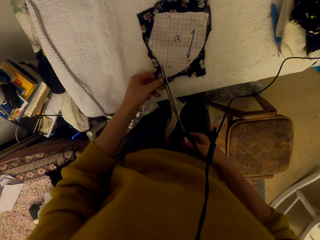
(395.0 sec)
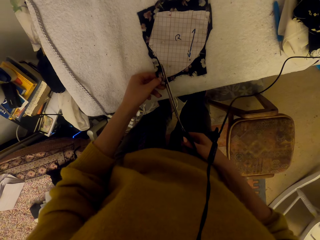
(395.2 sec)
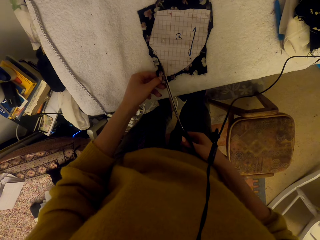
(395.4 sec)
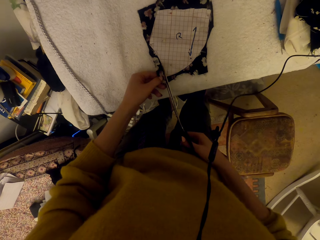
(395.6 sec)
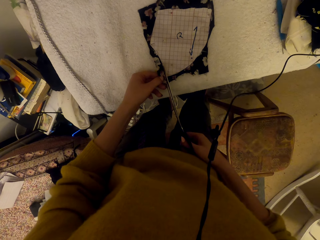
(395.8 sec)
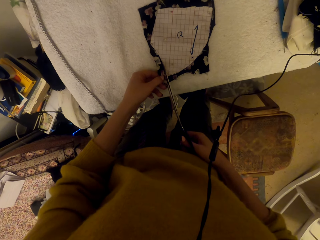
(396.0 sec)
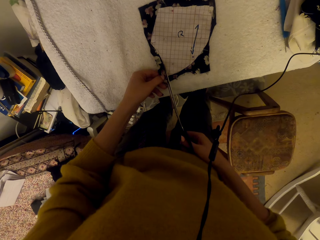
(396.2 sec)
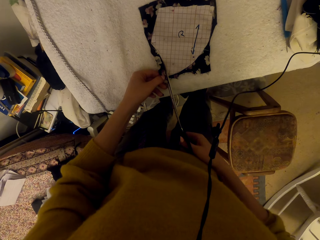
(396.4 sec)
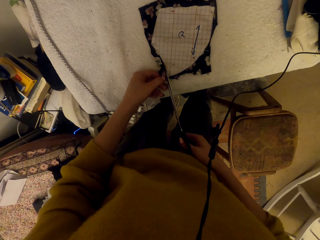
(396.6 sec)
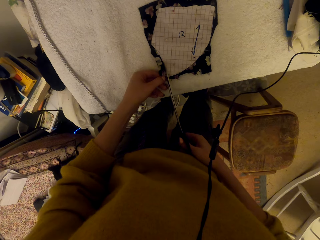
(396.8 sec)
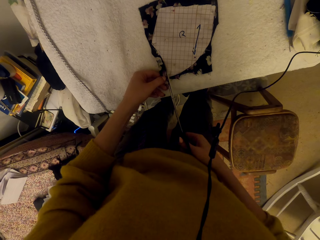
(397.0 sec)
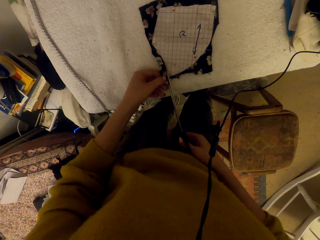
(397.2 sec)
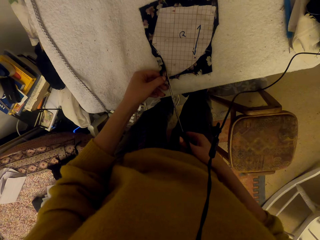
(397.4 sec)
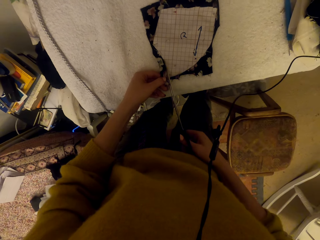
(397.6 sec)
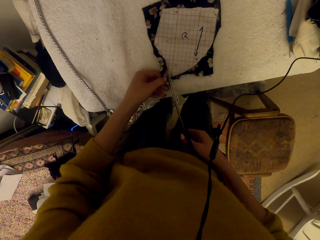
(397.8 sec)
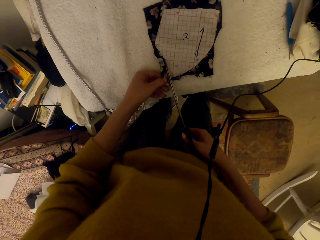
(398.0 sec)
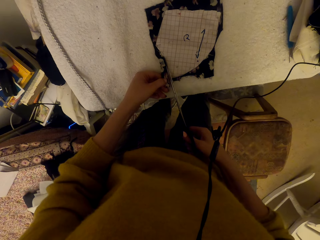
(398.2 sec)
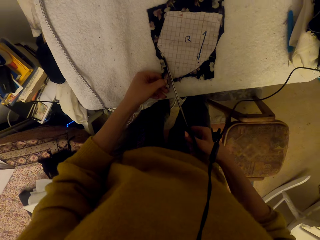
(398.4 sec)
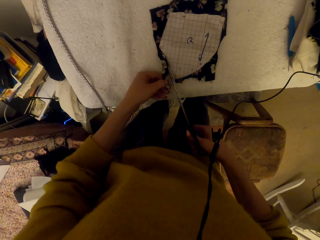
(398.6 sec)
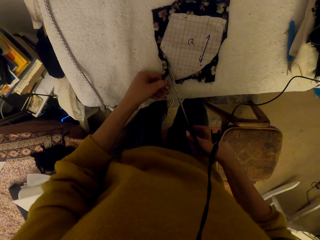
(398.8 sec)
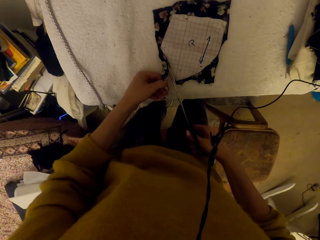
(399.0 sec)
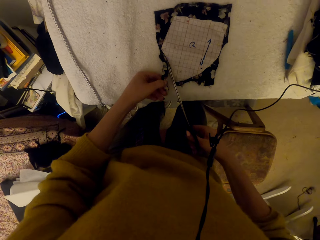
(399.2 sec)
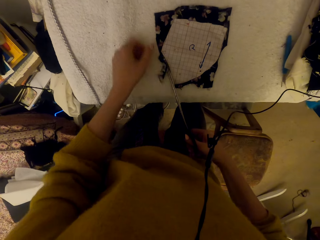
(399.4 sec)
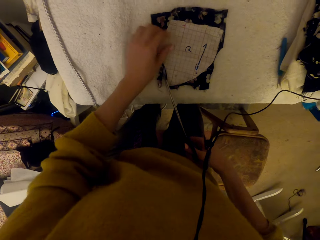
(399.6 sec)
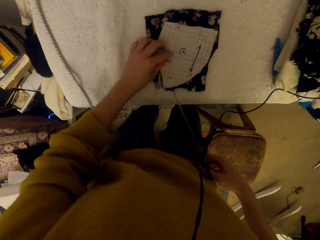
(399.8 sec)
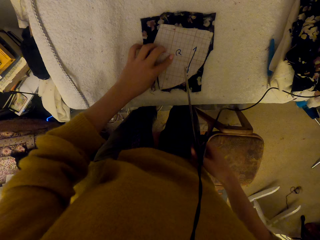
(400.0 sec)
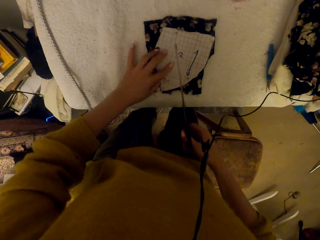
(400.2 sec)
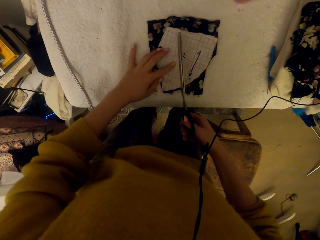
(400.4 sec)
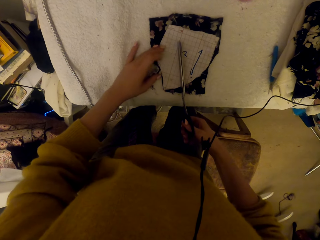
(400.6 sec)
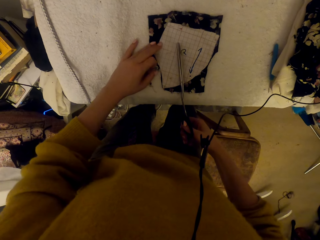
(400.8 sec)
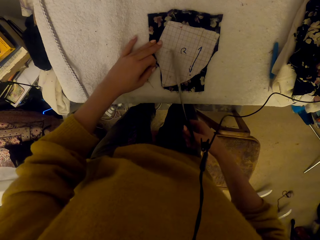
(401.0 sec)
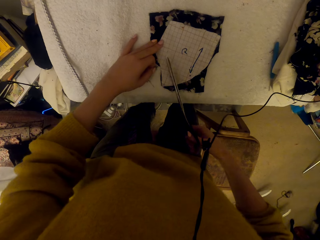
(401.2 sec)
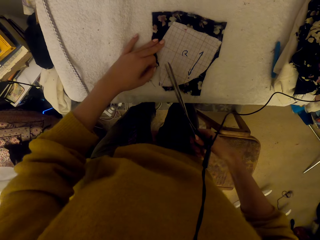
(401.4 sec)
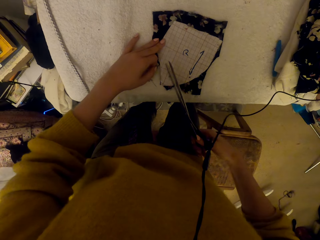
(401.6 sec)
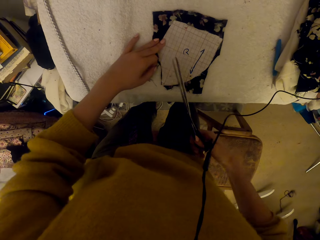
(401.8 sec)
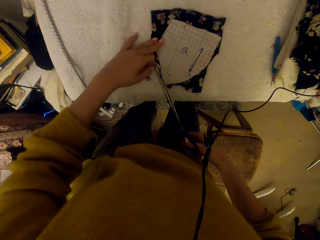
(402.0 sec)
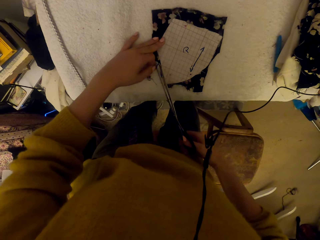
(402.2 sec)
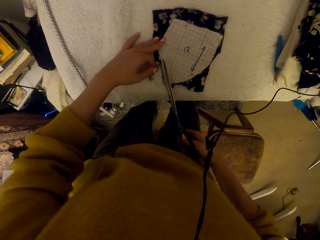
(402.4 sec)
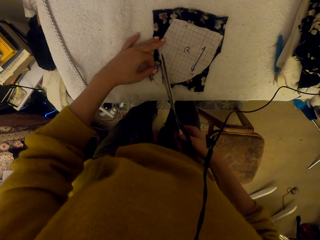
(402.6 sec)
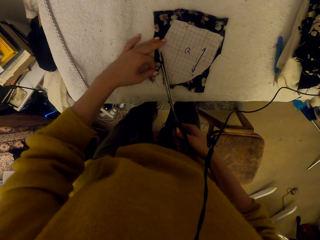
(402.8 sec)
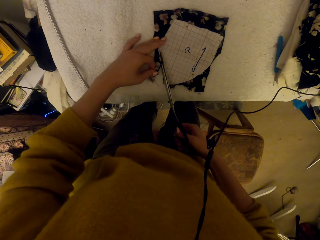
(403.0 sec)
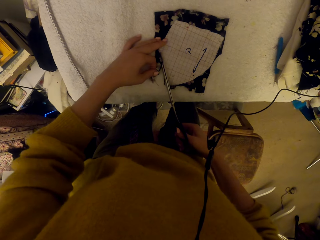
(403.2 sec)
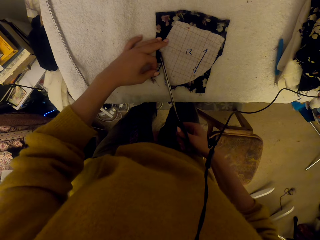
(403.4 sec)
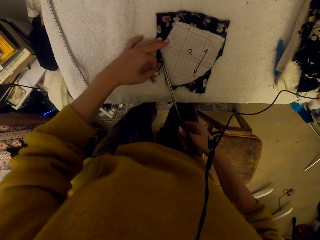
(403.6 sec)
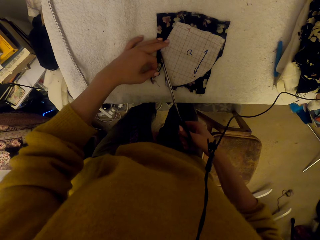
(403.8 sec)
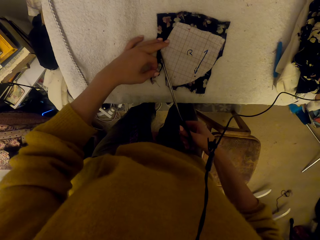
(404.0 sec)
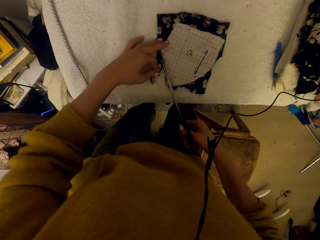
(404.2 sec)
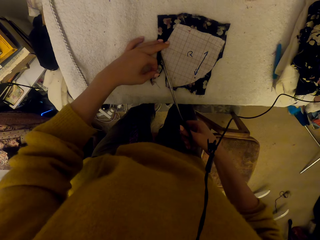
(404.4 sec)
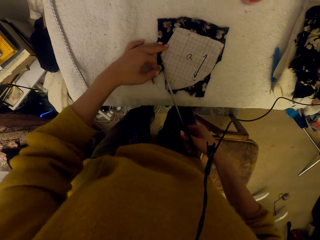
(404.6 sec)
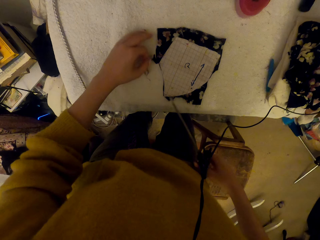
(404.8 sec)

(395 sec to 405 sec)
The camera wearer cuts the pinned cloth material piece using the scissors. They adjust the pinned cloth material piece. They cut the pinned cloth material piece using the scissors.

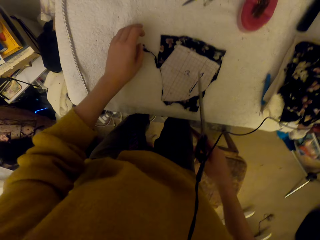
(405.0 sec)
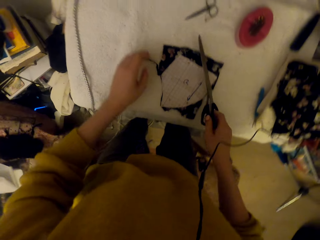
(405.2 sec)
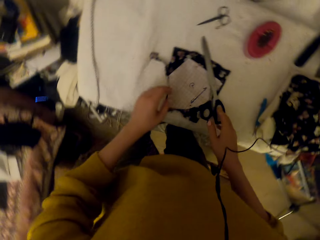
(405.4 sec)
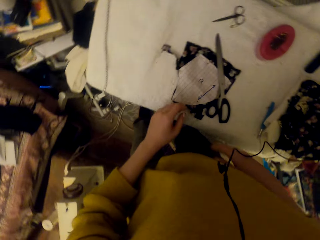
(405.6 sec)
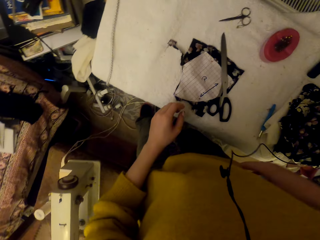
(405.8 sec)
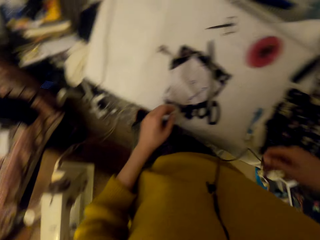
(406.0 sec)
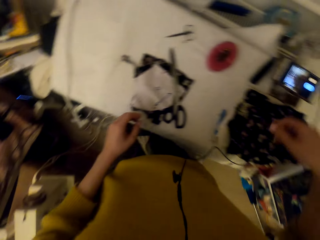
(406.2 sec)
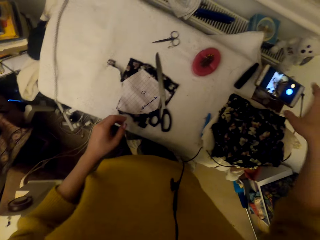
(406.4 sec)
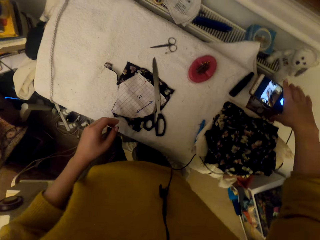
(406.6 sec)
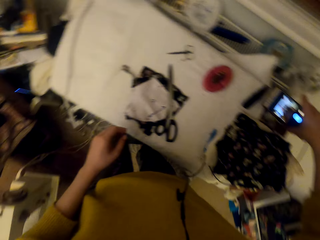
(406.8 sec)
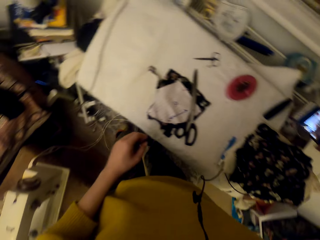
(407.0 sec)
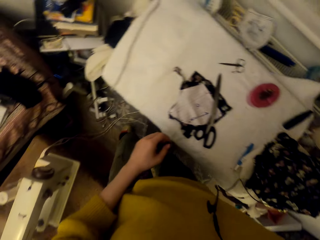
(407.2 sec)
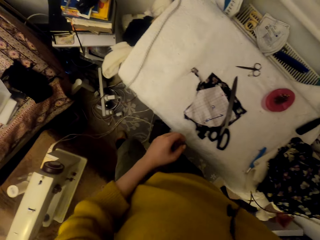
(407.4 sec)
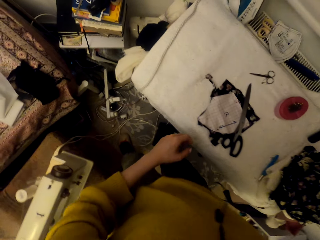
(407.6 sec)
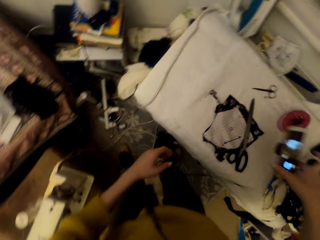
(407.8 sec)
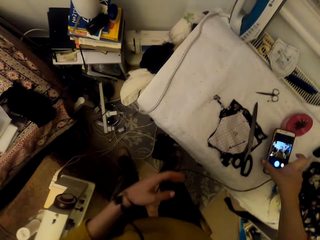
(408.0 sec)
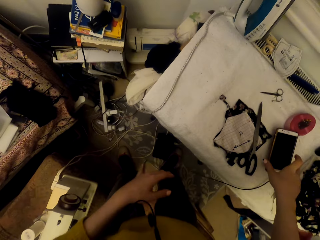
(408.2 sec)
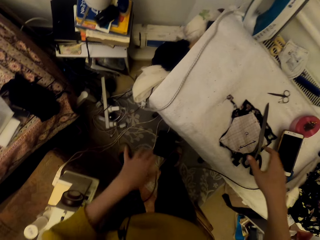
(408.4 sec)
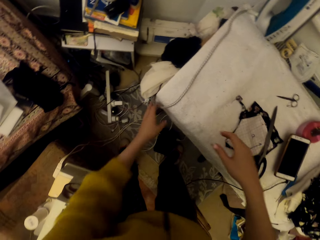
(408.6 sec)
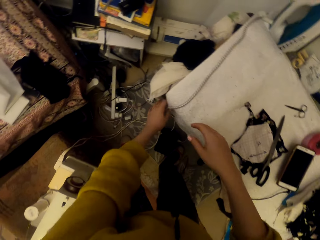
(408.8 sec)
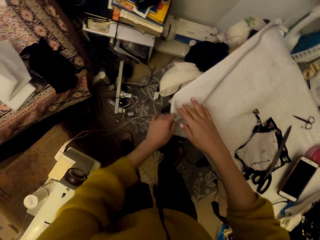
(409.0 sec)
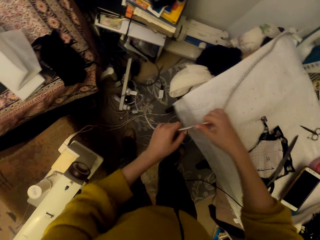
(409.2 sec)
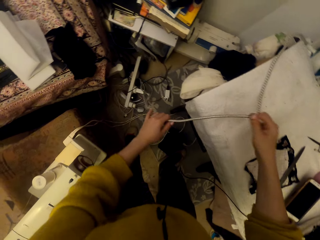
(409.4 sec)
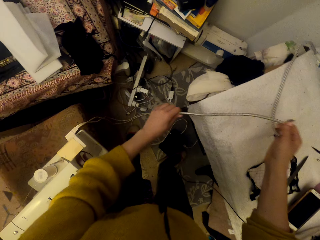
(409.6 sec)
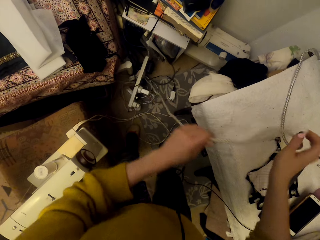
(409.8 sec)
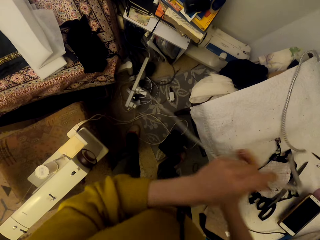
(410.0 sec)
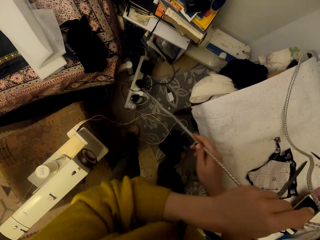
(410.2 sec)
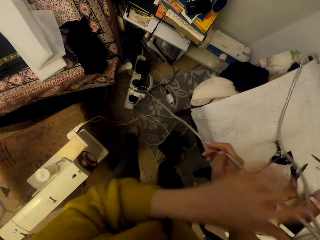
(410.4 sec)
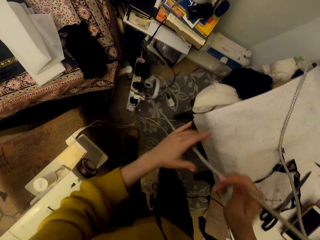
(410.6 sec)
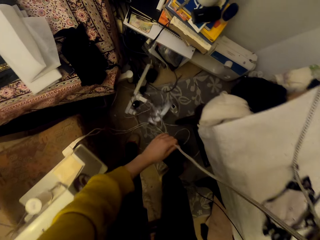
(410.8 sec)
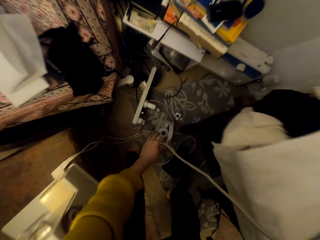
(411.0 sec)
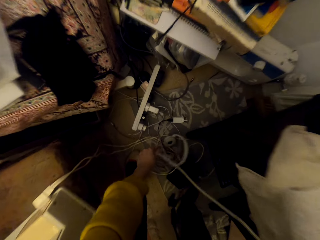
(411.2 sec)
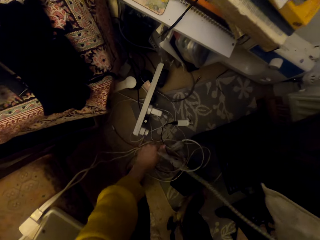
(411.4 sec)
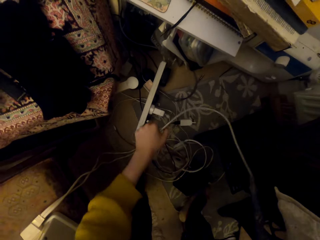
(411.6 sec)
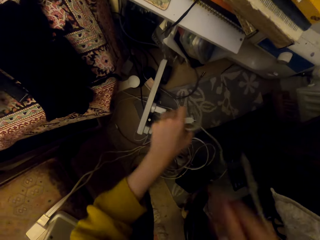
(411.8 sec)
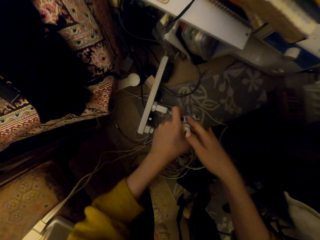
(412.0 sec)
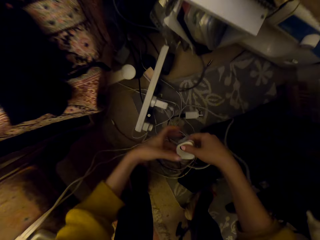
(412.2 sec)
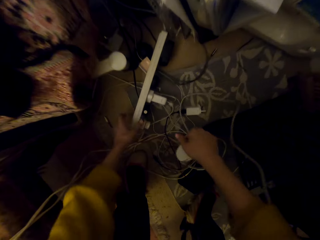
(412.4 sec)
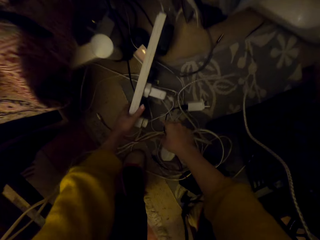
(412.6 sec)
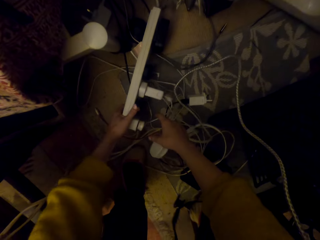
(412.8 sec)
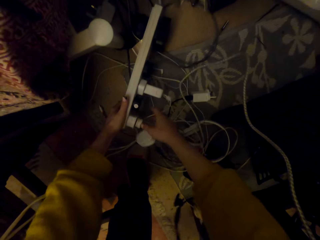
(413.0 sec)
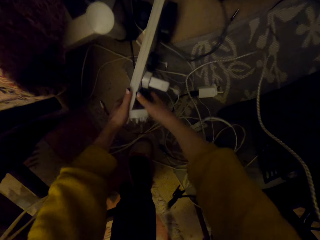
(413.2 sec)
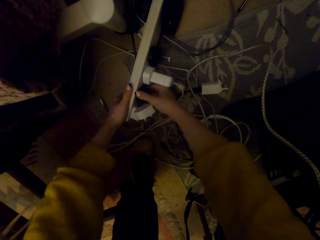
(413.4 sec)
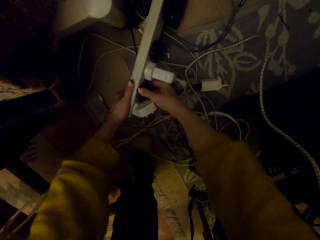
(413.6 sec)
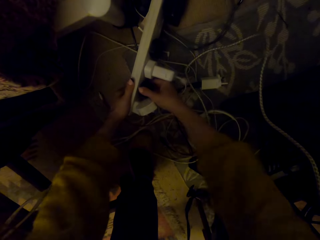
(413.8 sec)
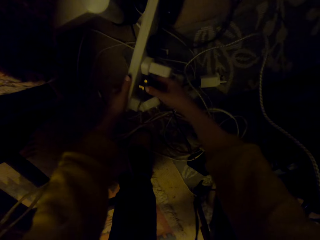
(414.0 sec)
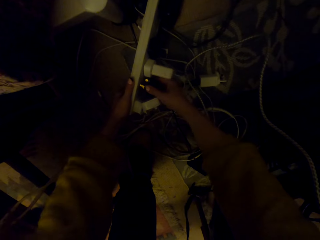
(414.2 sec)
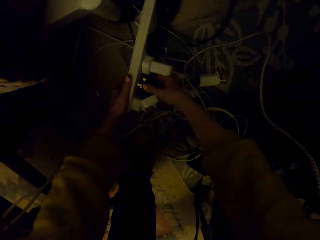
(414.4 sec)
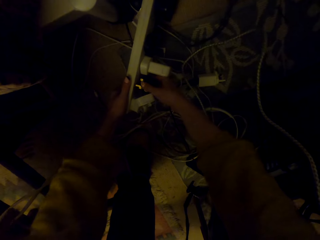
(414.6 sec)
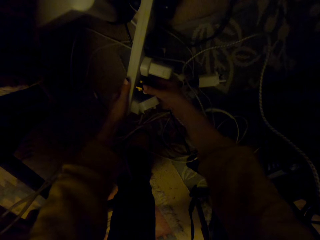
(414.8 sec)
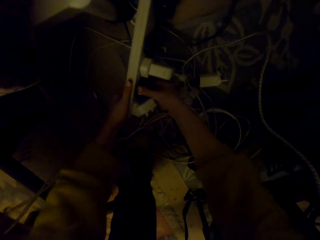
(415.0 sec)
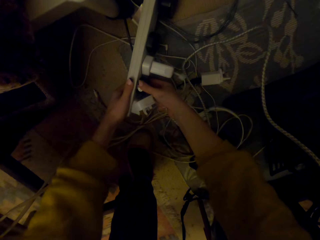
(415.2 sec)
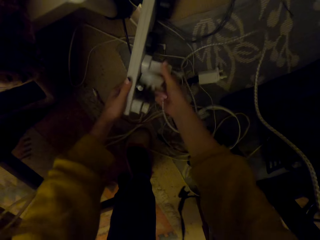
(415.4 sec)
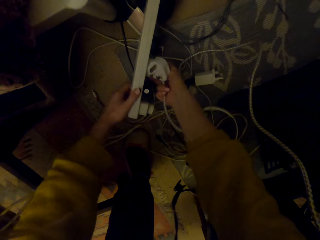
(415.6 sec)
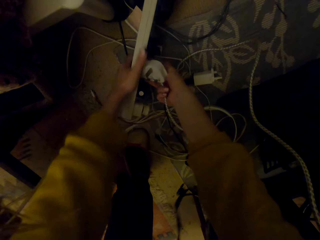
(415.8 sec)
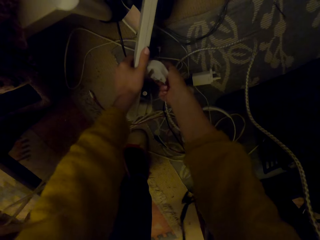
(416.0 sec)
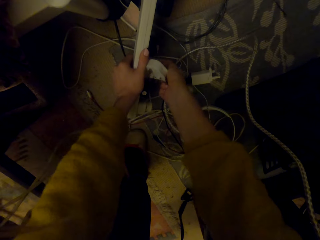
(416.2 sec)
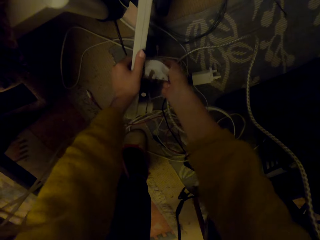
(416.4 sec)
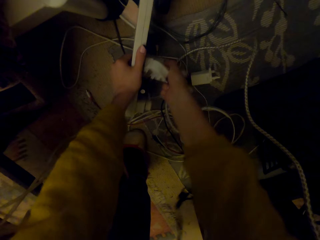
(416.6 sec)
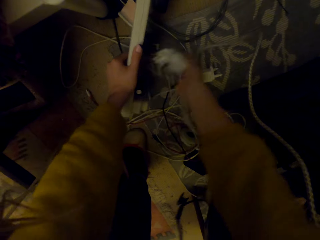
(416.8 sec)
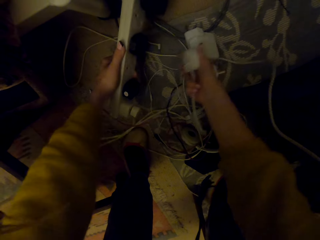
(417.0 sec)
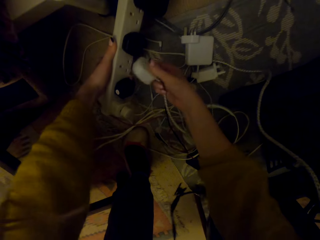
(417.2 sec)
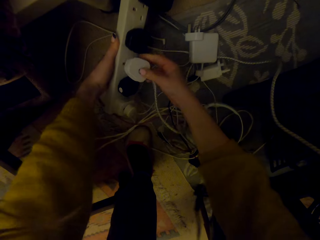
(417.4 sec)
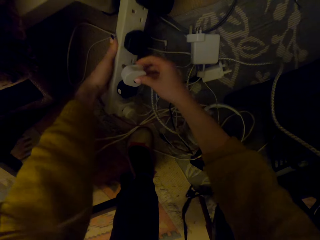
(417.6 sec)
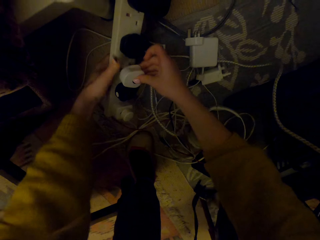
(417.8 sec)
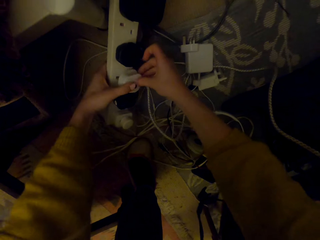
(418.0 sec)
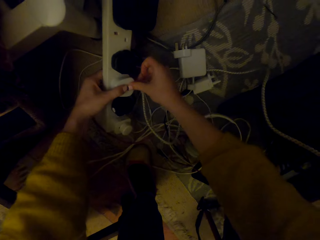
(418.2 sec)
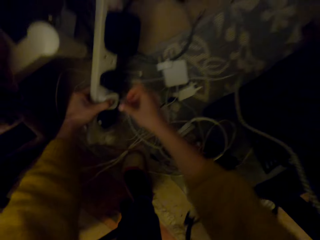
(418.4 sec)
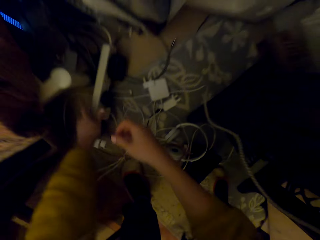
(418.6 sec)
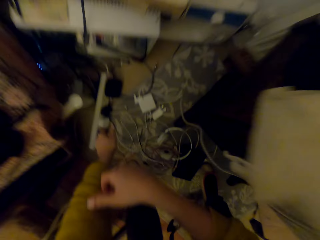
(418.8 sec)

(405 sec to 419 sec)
The camera wearer drops the scissors. They pick up the phone. They put the phone on the worktable. They put the iron box cable. They adjust a steam iron cable. They lift a power extension. They unplug a lighting cable from the power extension. They plug in the lighting cable to the power extension. They unplug a charger from the power extension. They plug in the steam iron cable in the power extension.
